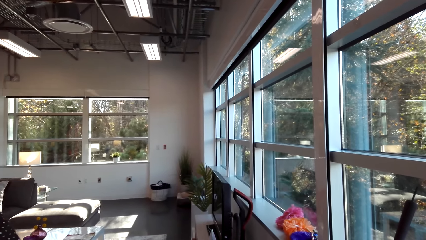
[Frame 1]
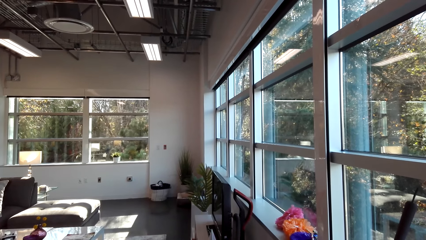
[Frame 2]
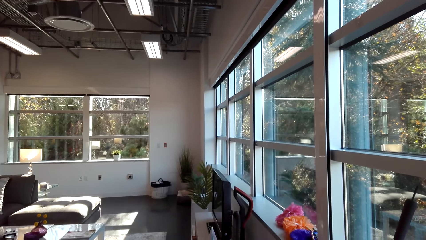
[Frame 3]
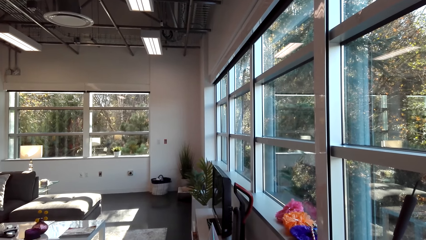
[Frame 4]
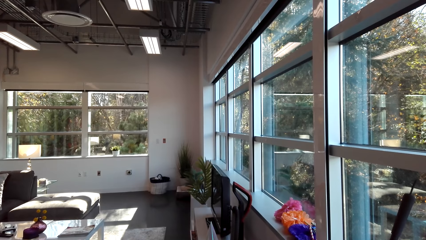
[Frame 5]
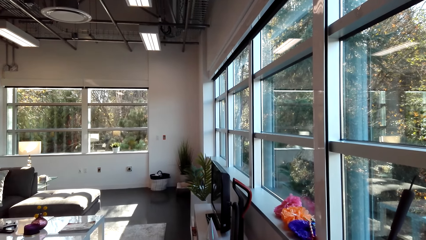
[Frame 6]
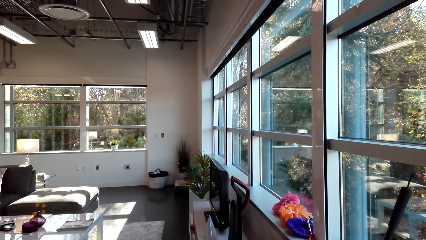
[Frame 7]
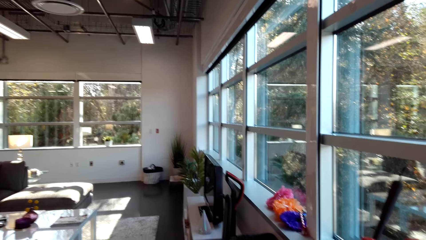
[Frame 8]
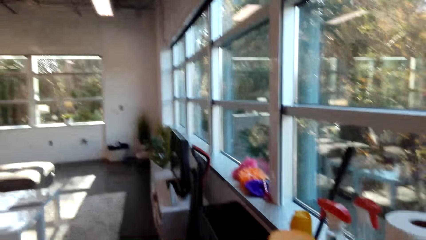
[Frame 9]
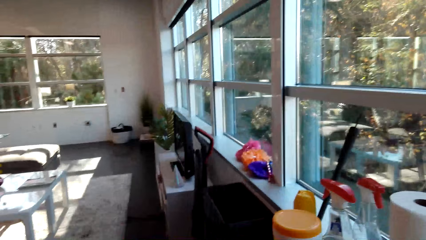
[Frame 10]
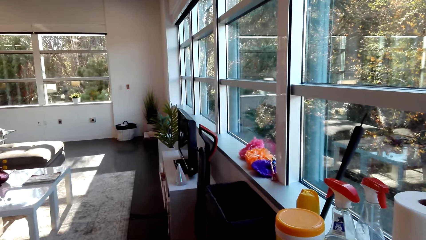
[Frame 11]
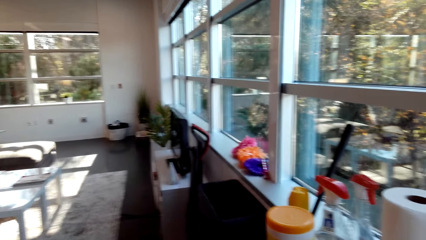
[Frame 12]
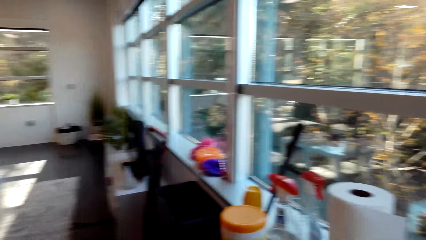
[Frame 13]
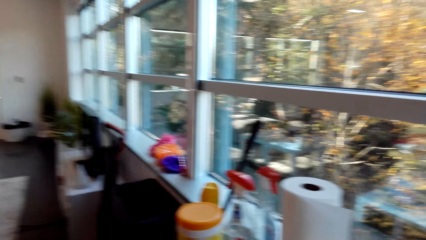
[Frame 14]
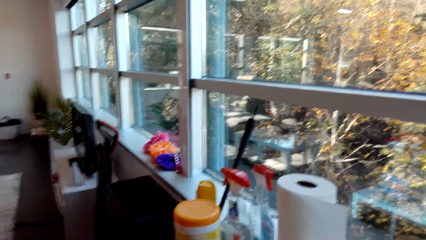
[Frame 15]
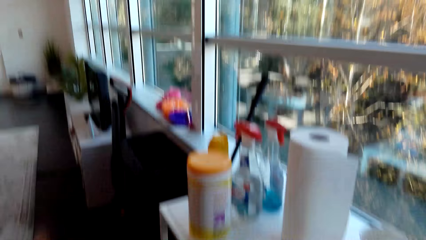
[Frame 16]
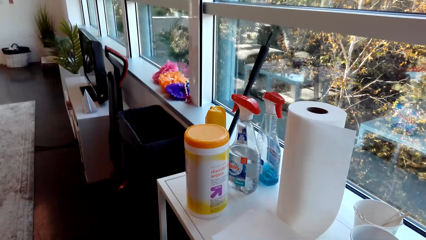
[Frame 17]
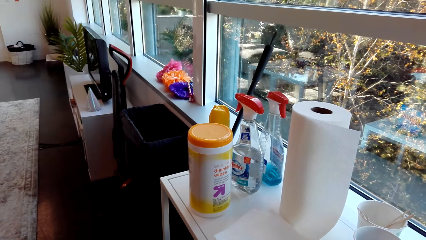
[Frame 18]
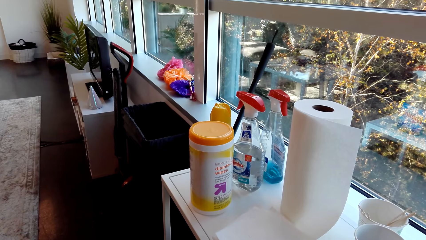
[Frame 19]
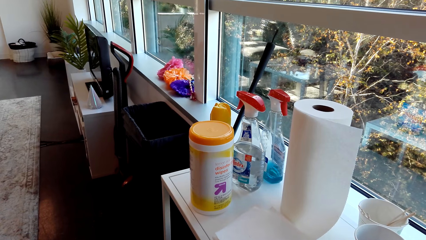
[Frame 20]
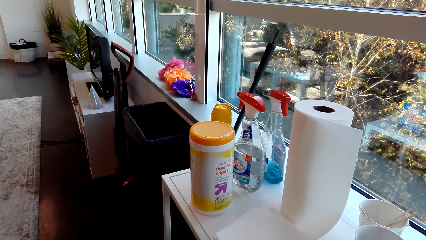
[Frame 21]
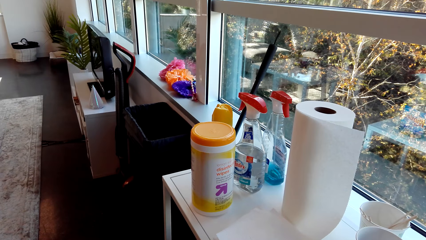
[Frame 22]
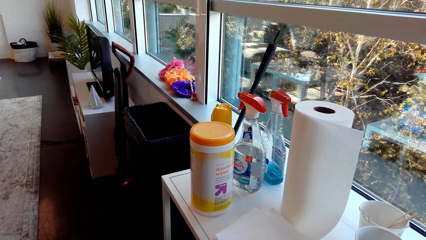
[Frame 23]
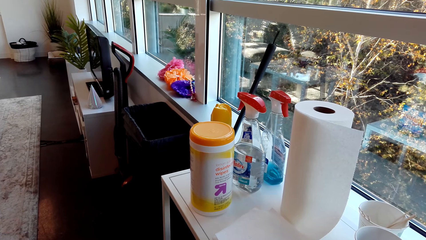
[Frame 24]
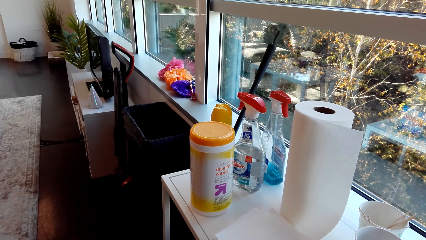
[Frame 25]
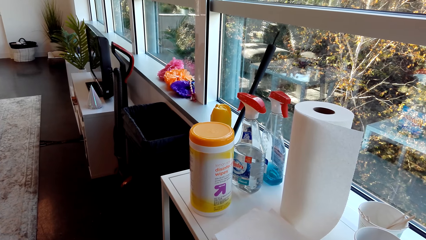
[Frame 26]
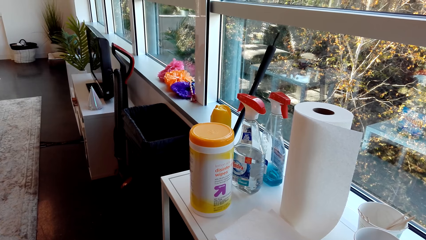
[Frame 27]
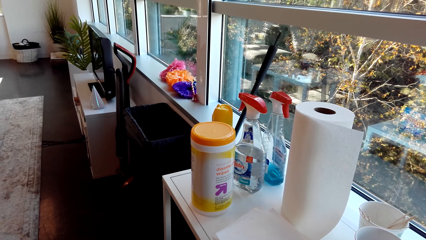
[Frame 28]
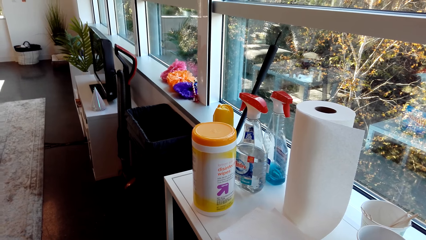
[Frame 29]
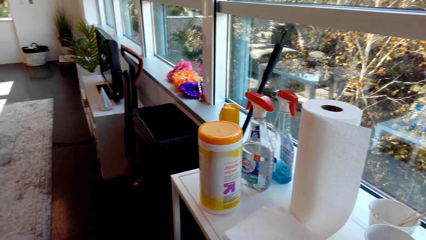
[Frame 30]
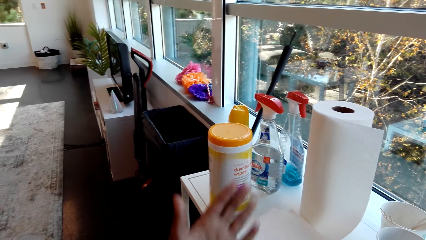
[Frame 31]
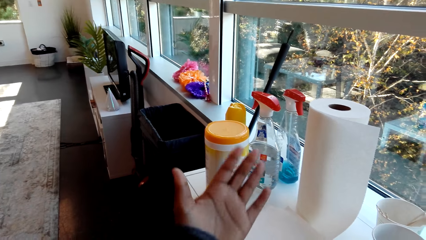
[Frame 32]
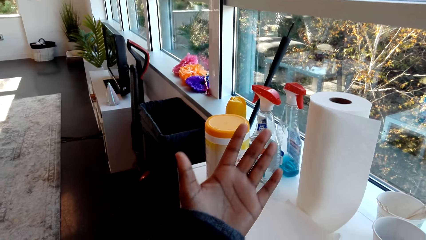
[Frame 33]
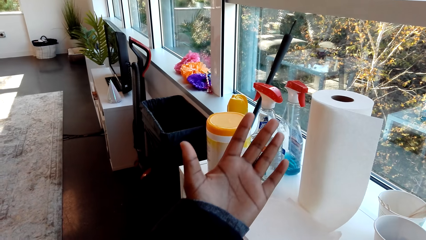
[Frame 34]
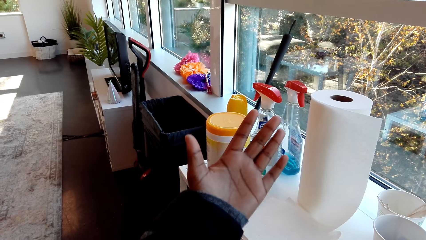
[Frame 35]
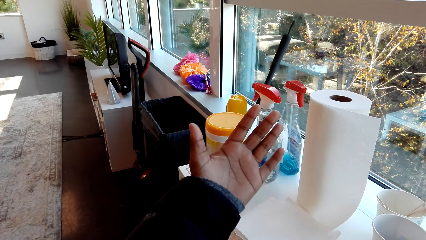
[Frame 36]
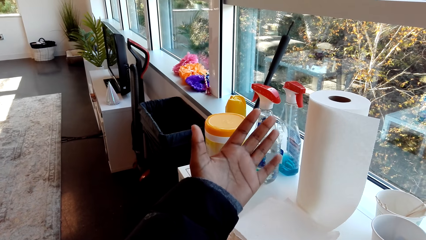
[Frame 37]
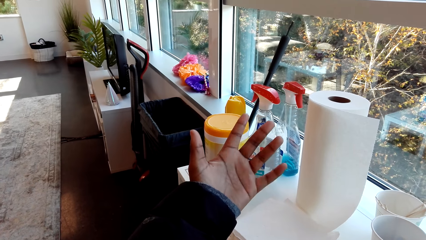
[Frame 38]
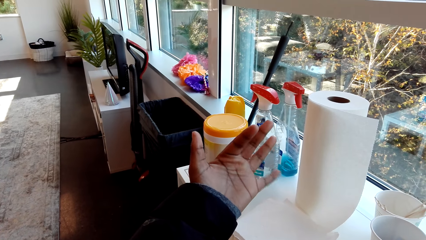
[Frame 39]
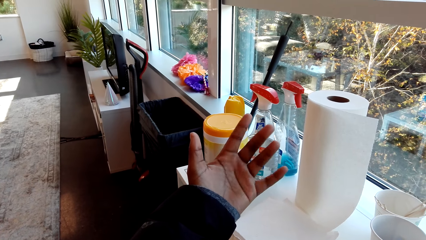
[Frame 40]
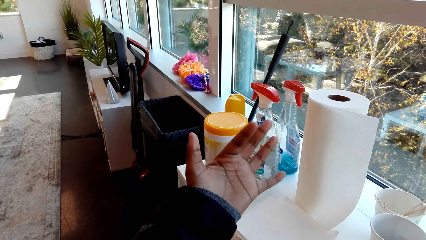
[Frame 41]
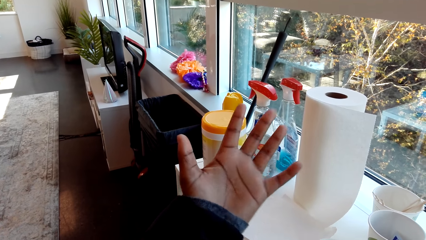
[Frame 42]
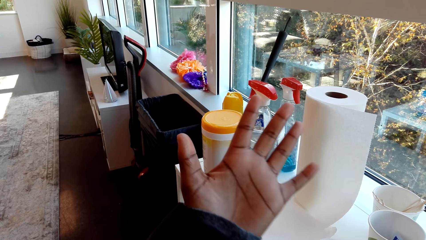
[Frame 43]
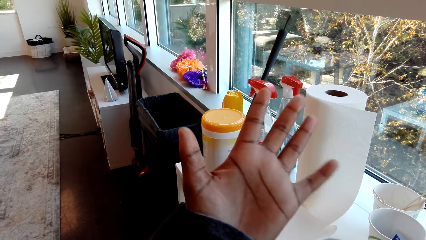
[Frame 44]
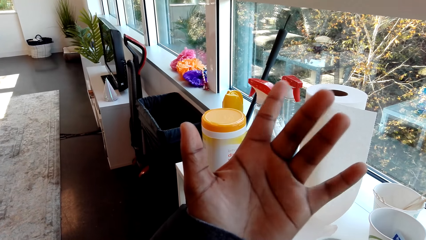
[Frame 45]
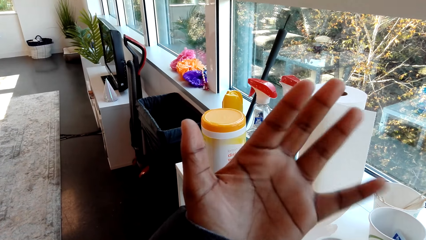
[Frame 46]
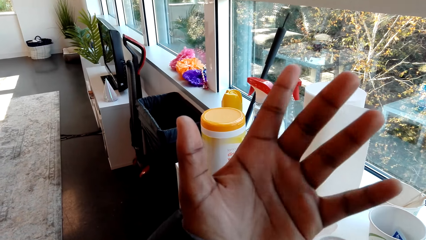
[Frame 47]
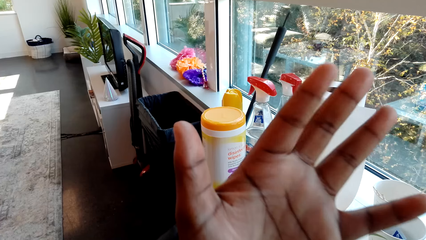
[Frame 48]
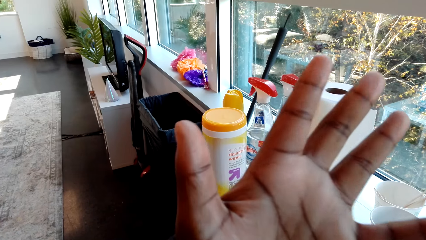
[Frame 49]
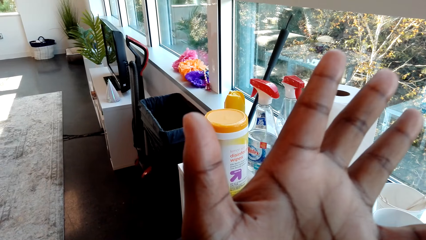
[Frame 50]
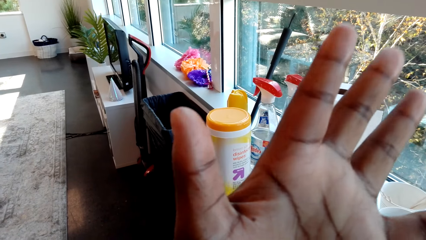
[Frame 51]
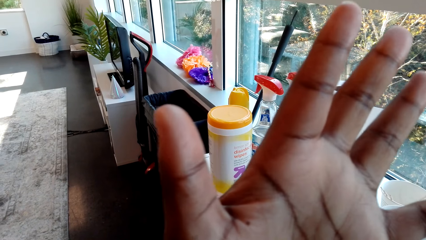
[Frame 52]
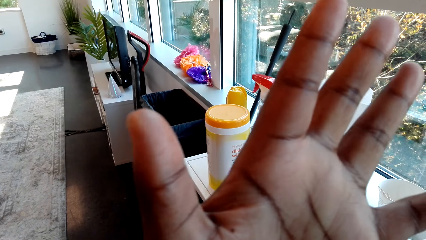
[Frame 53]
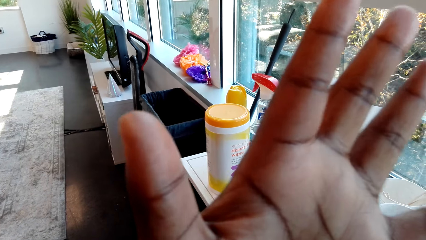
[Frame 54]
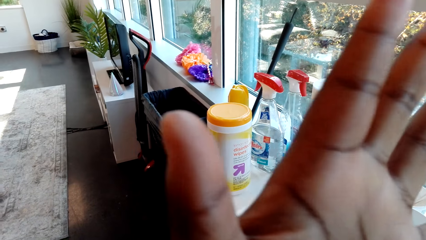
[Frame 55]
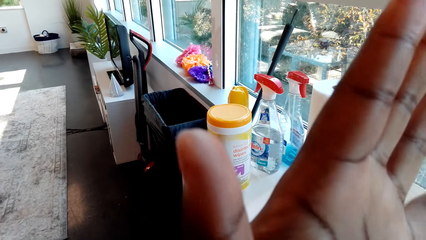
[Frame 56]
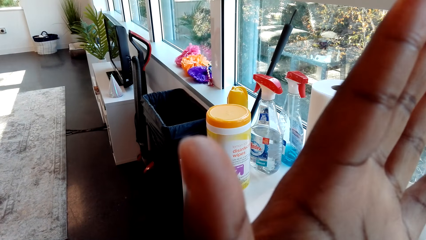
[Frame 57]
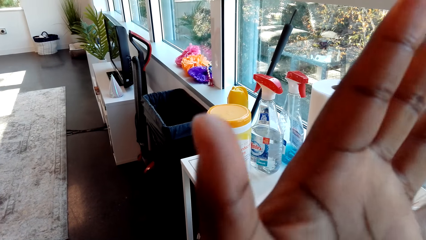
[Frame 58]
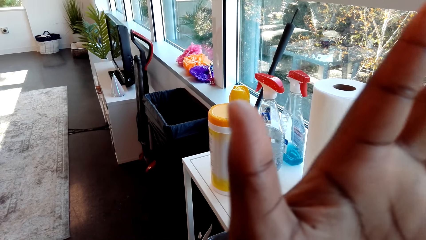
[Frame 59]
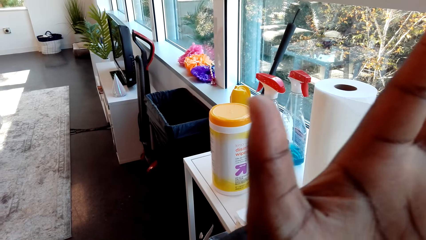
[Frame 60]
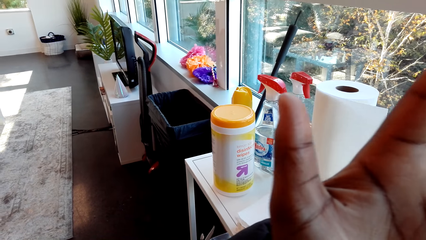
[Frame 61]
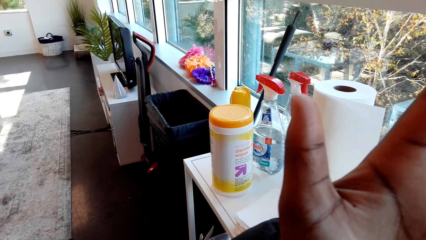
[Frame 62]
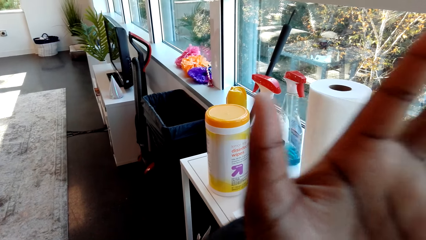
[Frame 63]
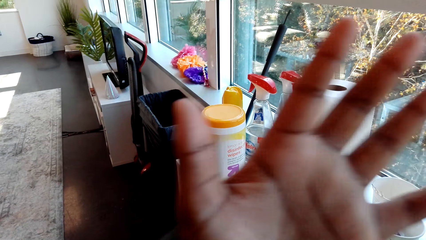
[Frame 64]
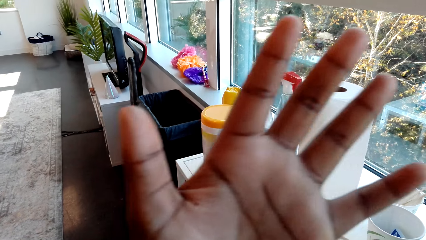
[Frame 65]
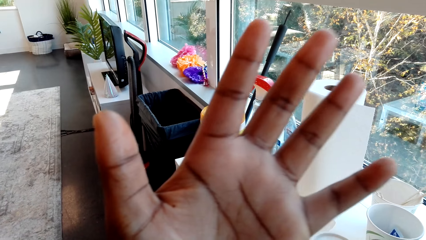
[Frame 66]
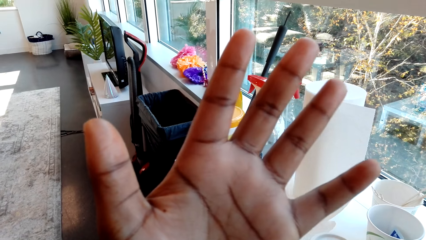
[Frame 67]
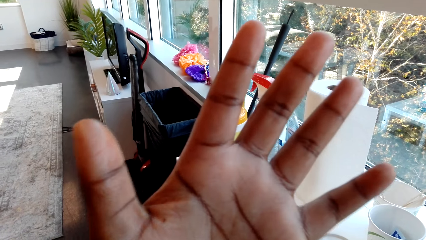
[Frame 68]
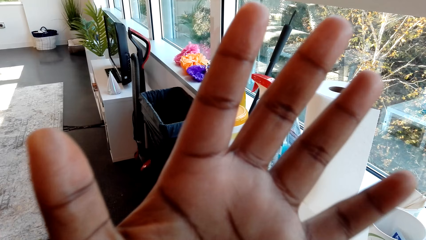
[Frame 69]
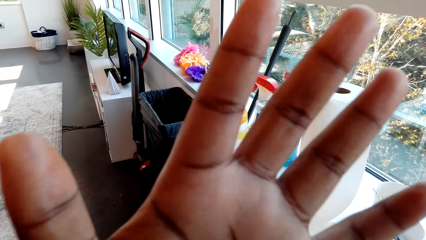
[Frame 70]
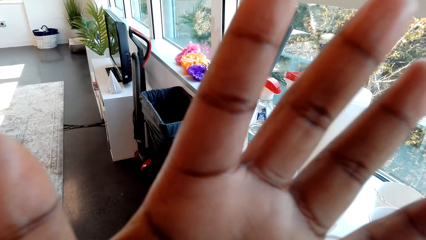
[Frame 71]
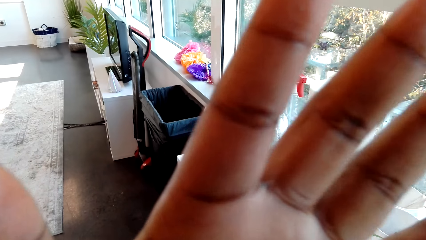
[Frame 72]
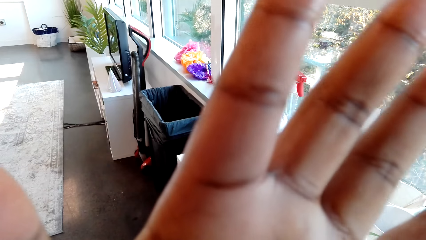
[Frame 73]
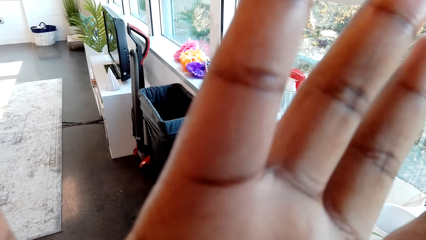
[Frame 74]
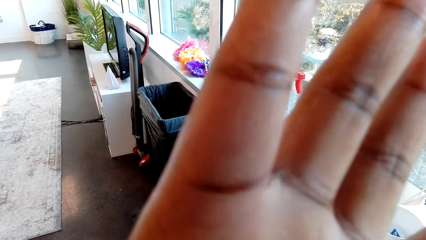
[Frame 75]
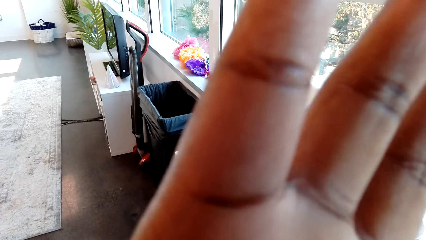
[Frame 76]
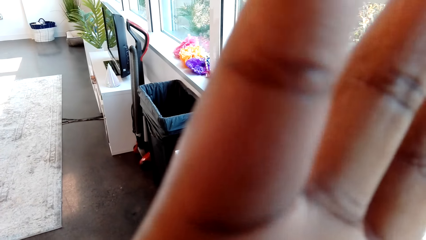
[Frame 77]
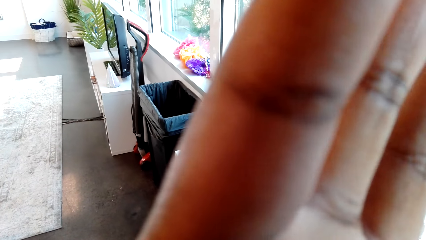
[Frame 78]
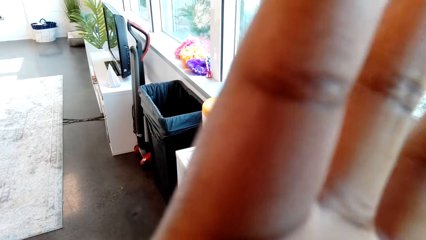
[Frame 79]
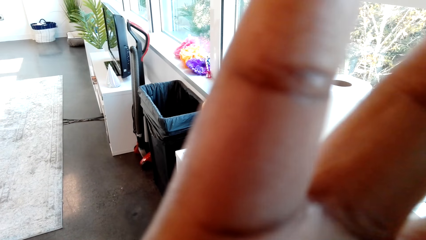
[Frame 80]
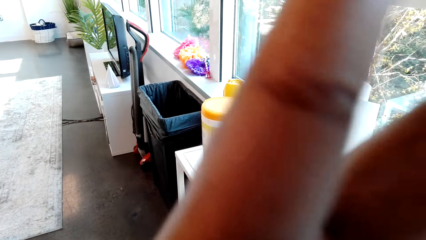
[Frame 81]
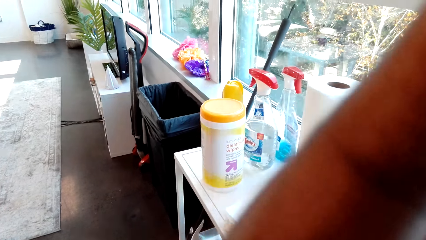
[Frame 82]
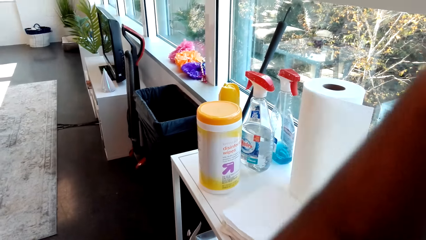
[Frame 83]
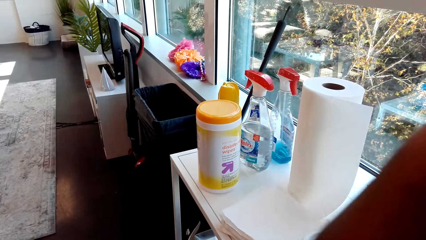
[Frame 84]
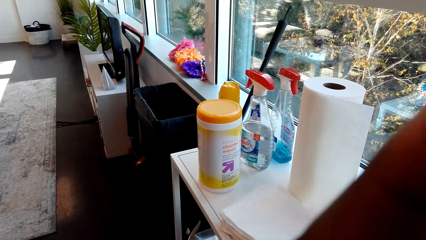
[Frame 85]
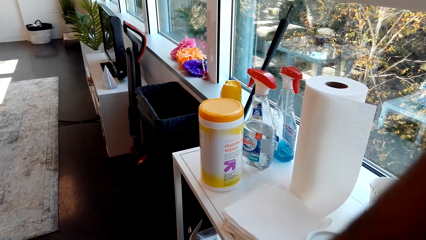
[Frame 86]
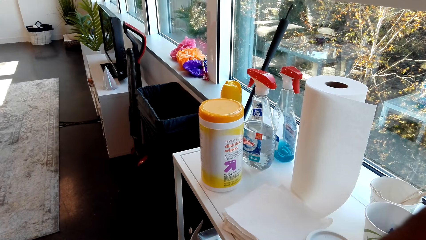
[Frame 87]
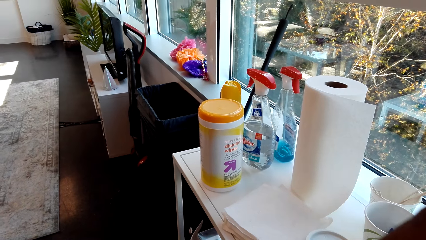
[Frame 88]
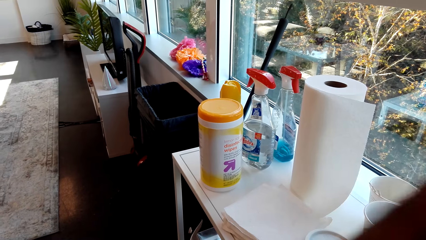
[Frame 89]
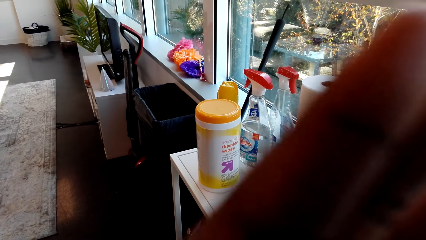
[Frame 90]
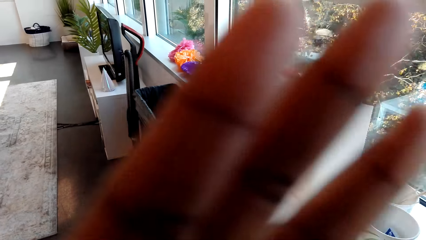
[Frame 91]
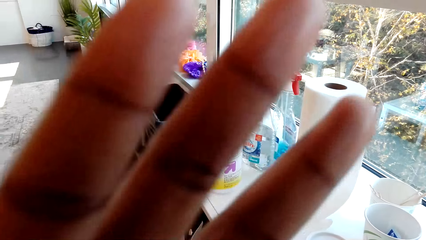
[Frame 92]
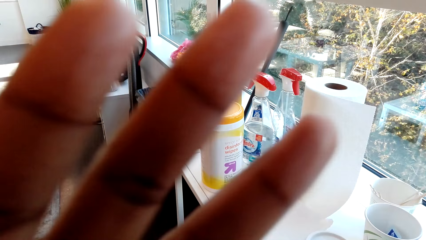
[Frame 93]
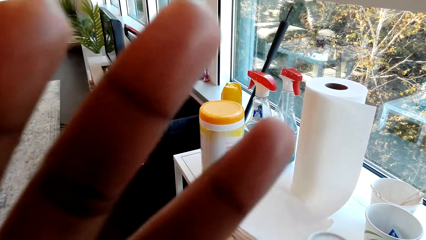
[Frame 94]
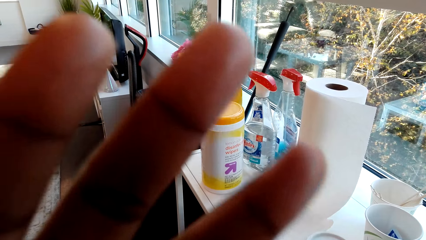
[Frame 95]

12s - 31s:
The camera wearer touches the camera. They look on in the room. They view the left hand.
